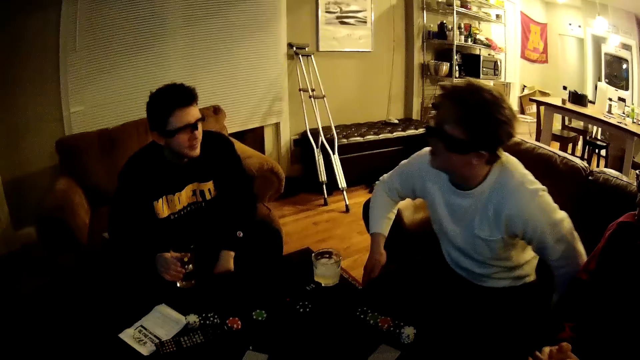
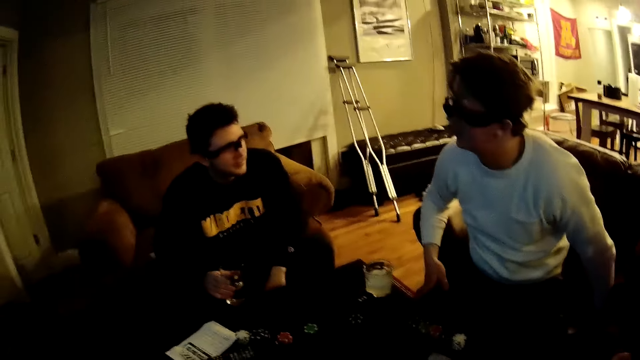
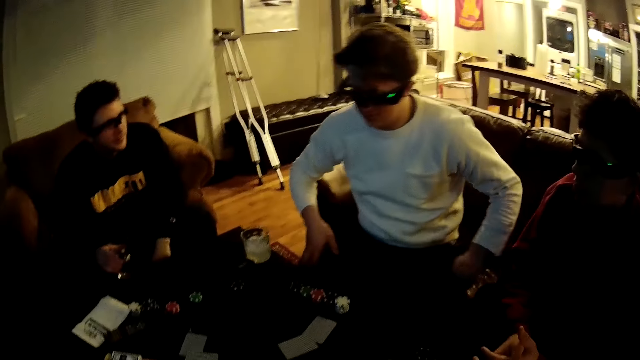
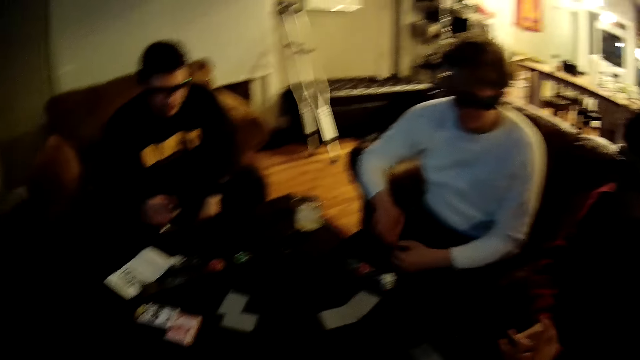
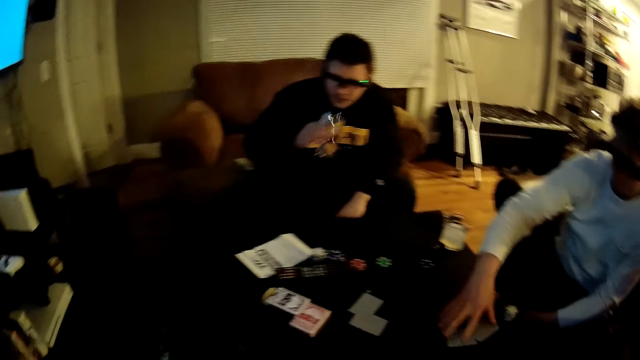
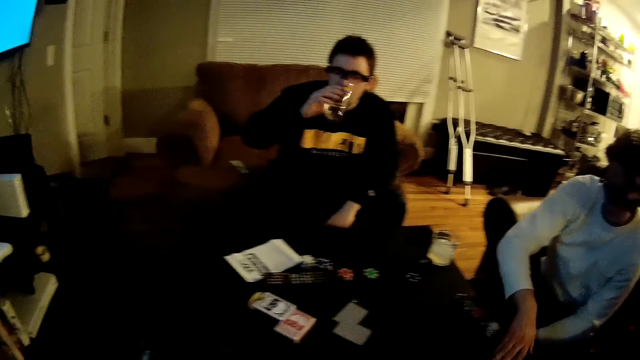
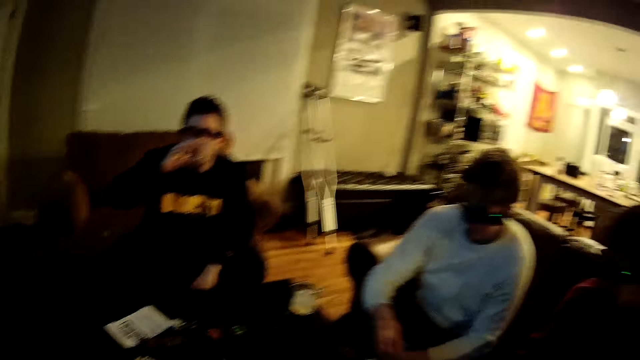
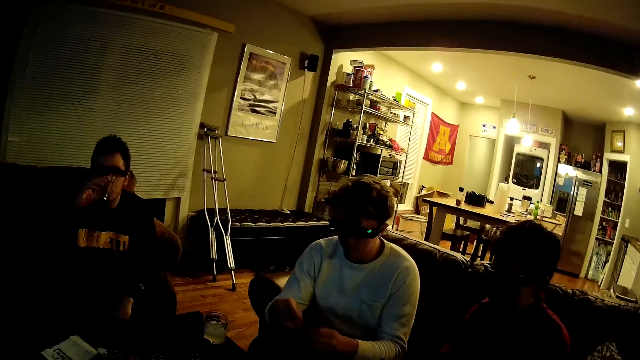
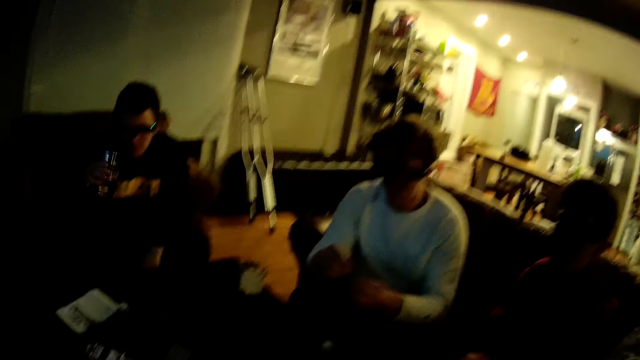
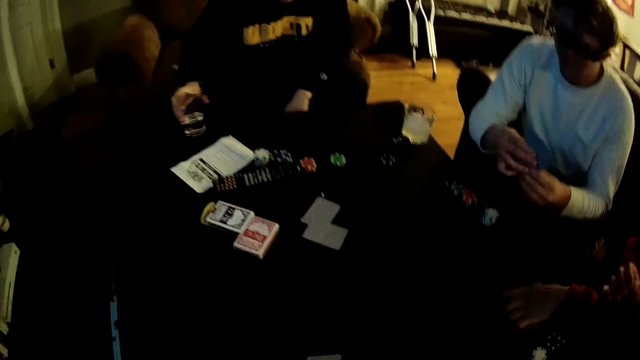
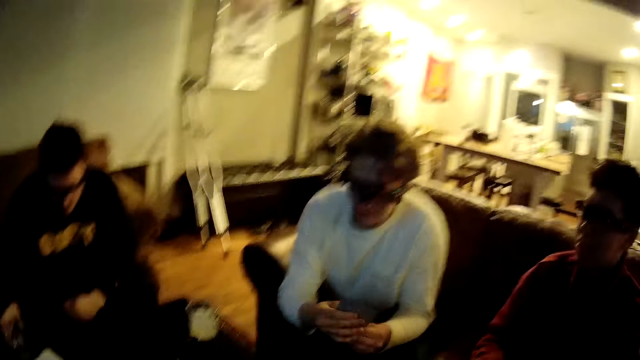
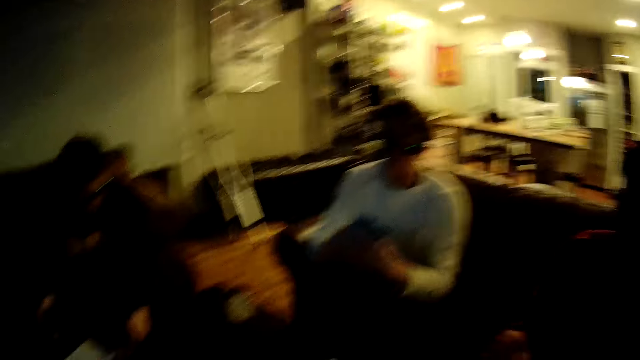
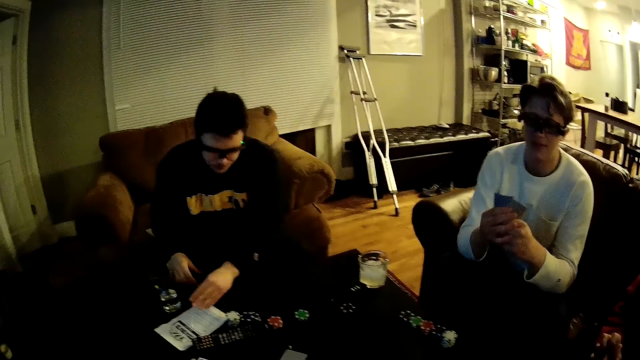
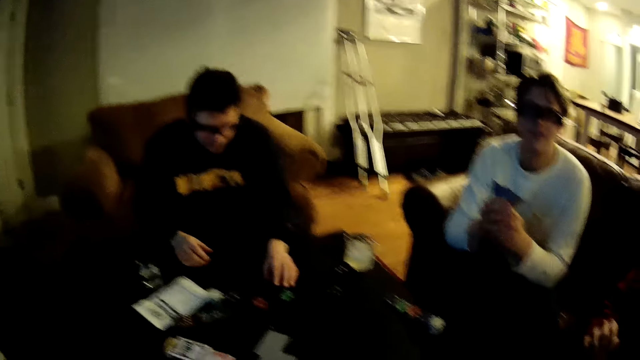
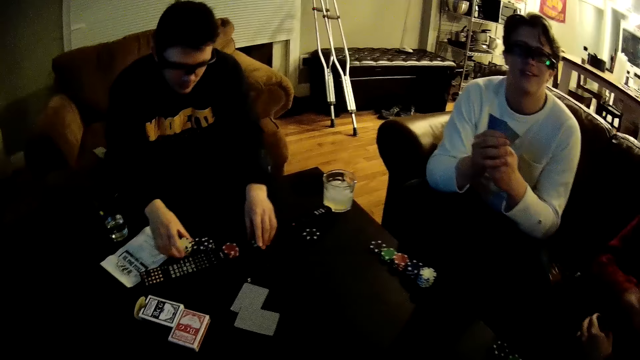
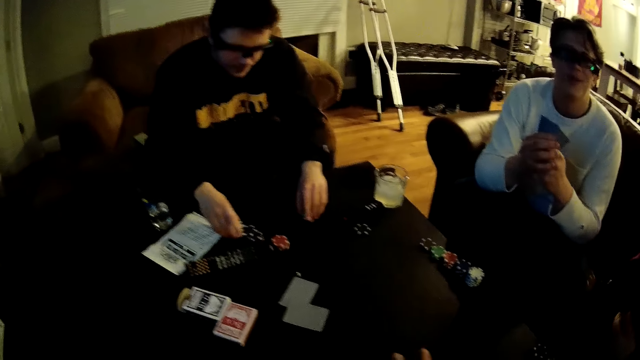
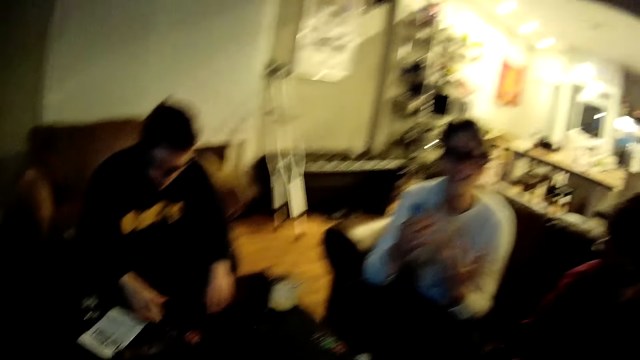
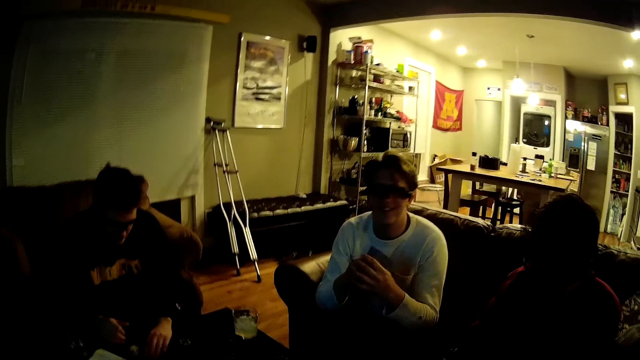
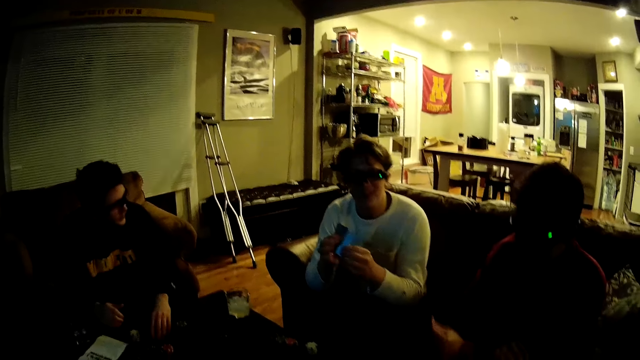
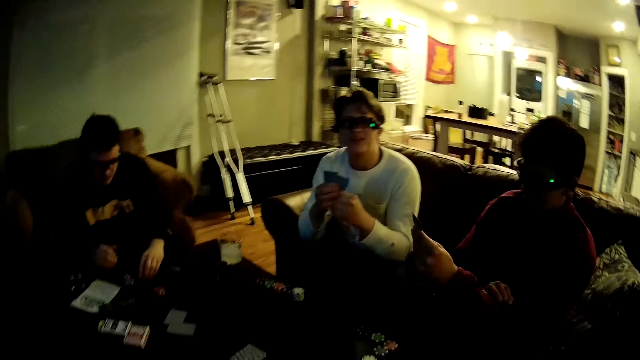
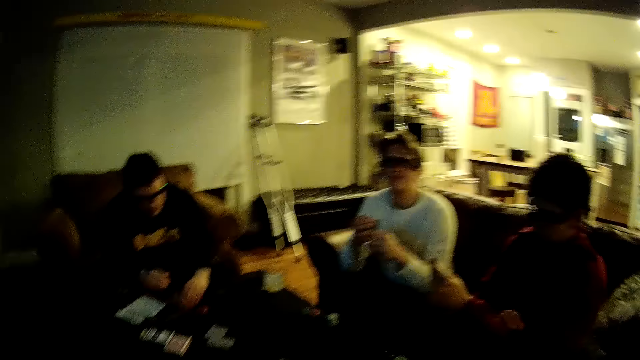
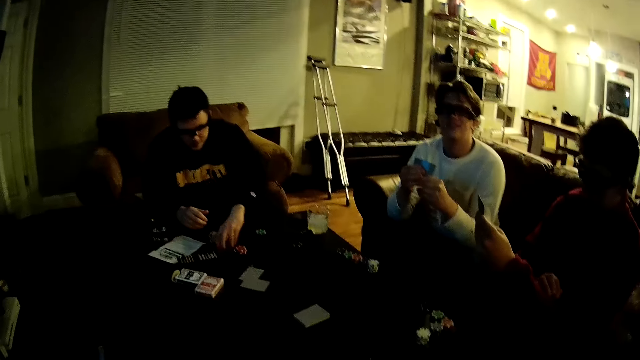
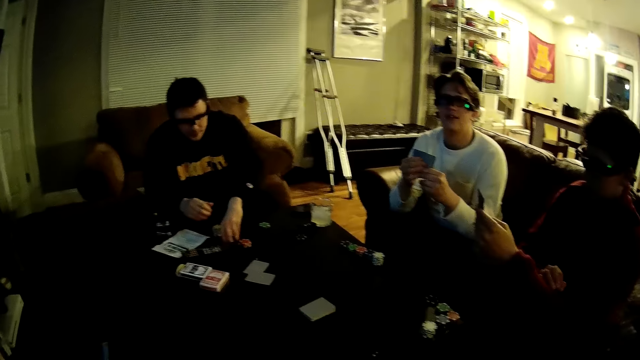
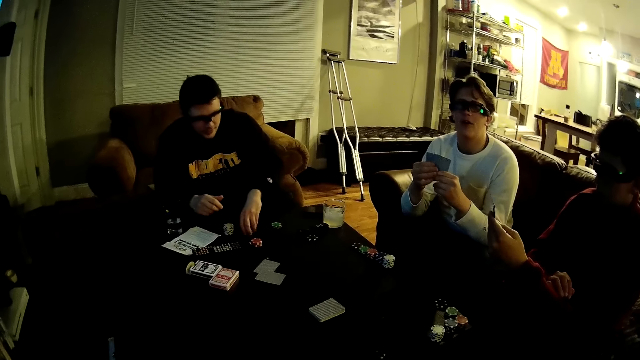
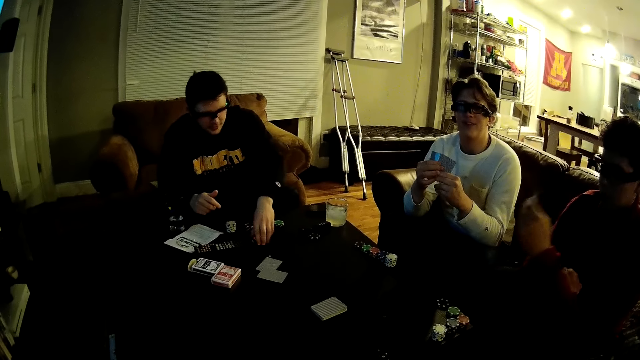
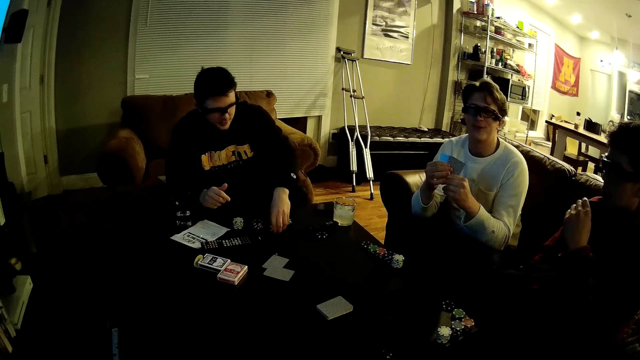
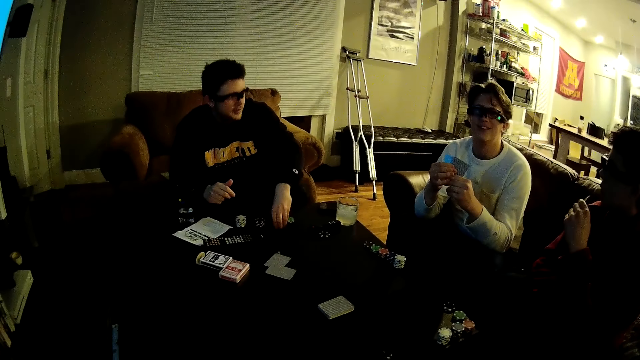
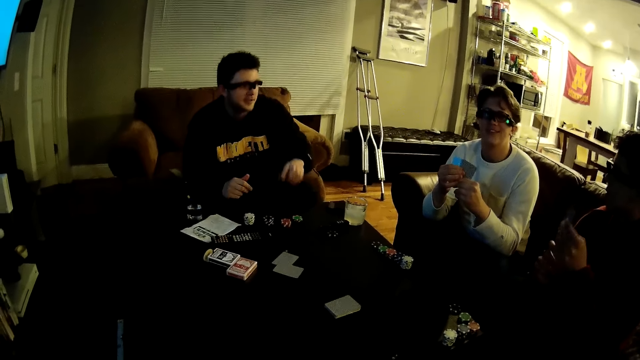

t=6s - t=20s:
A man talks to another man. The first man packs some cards on the table with his right hand. The second man drinks water from the glass cup in his right hand. The first man picks up the cards on the table. The camera wearer laughs. The first man holds the cards with both hands. The second man drops the cup in his right hand on the table. The first man talks to the camera wearer. The camera wearer interacts with the first man. The second man shuffles poker chips on the table with both hands. The camera wearer talks to the first man. The second man touches the dice on the table. The first man talks to the camera wearer. A third man holds some cards in his right hand. The camera wearer talks to the first man. The first man talks to the camera wearer. The second man pulls the dice on the table. The first man talks to the camera wearer. The second man pulls the dice on the table.

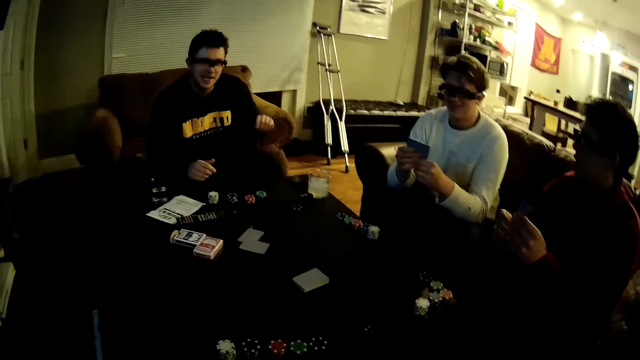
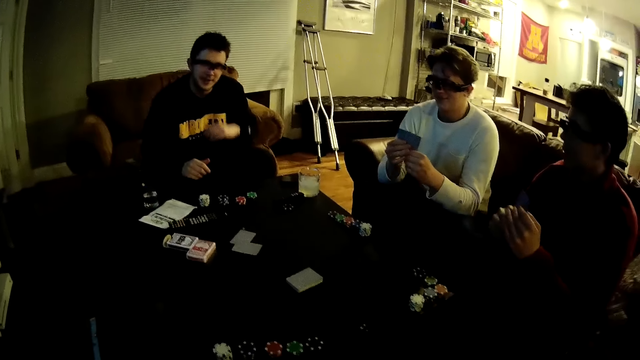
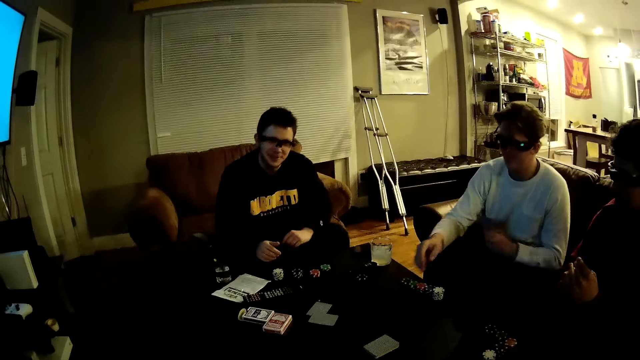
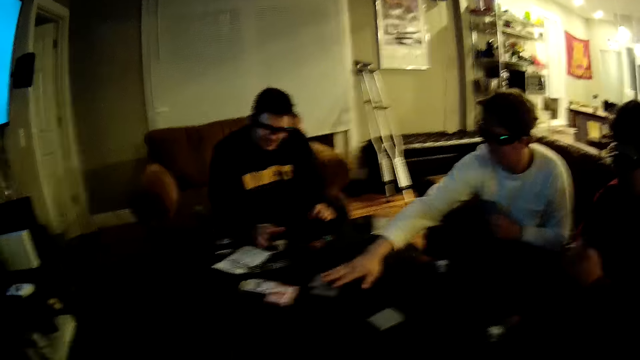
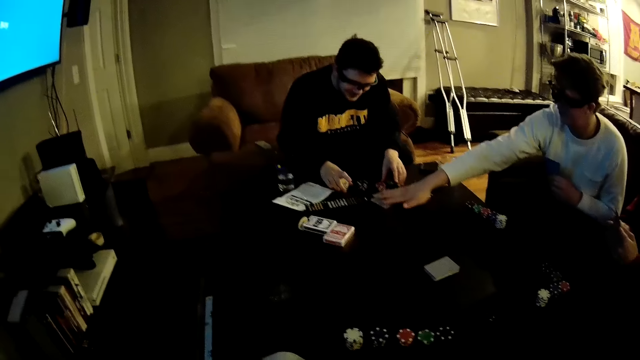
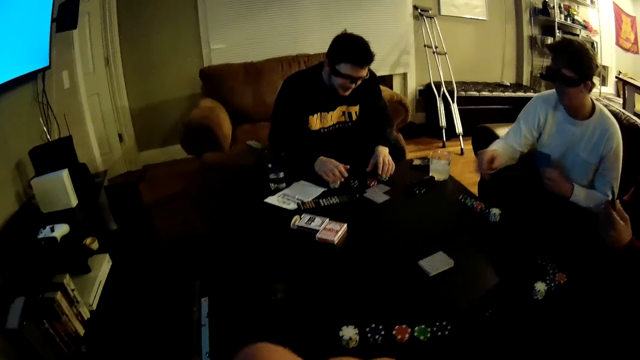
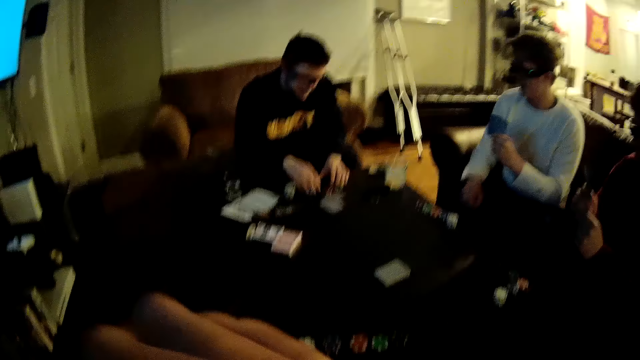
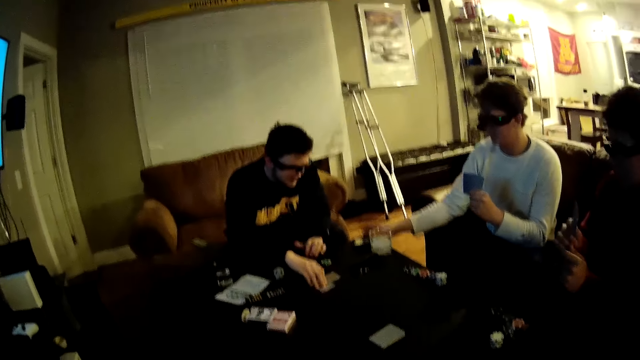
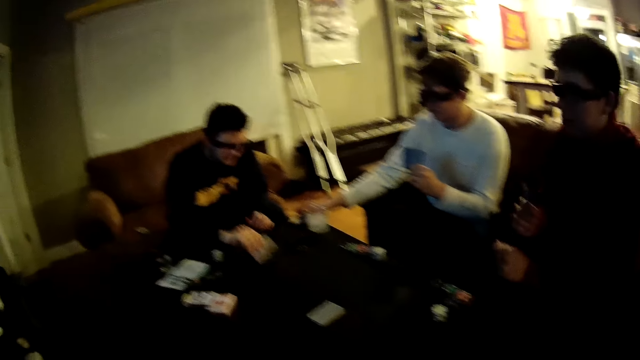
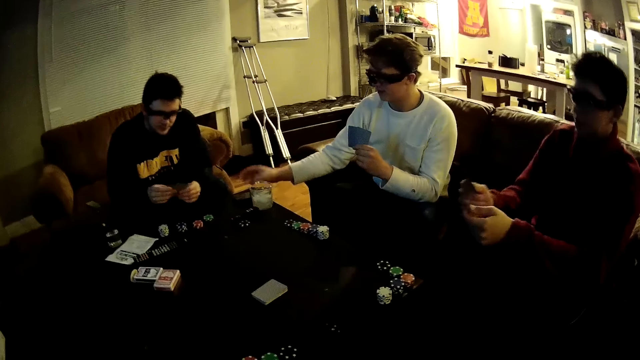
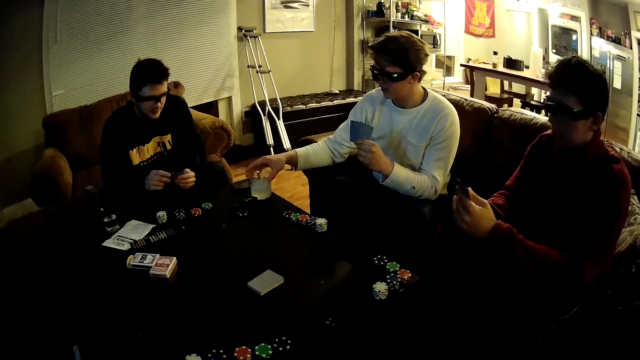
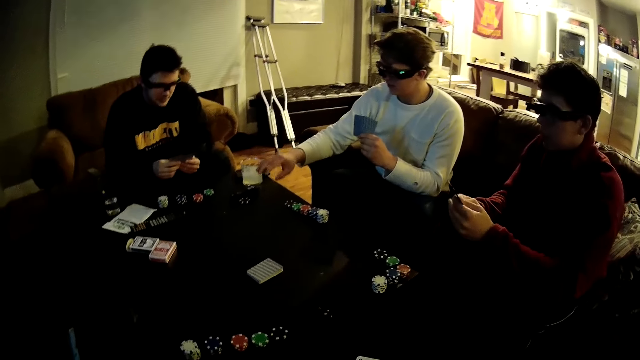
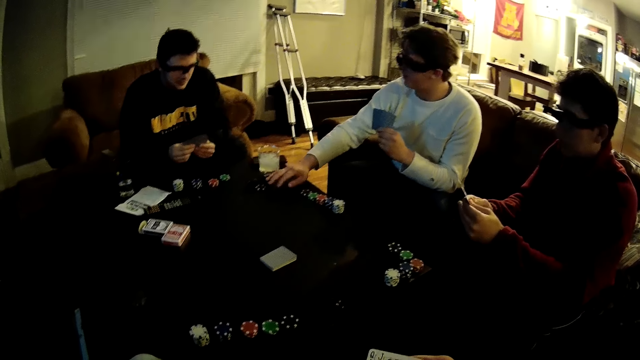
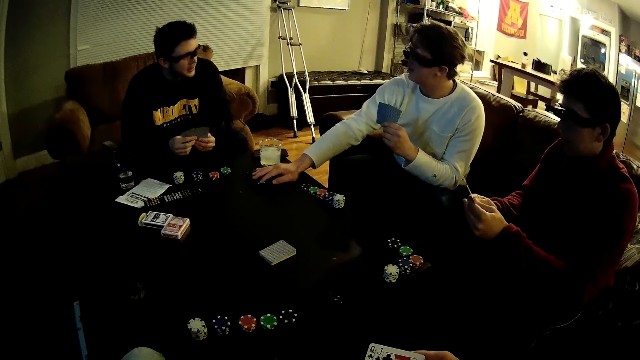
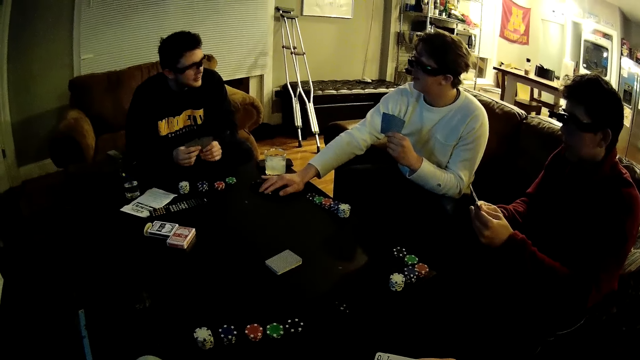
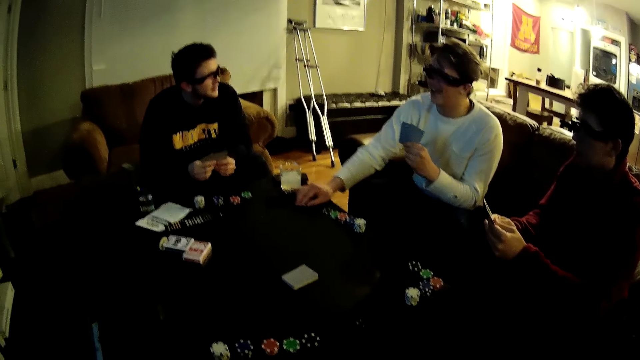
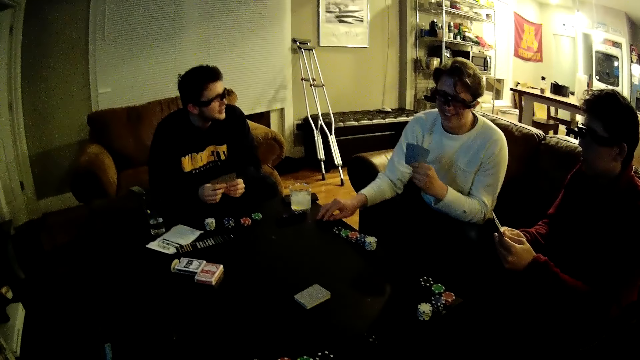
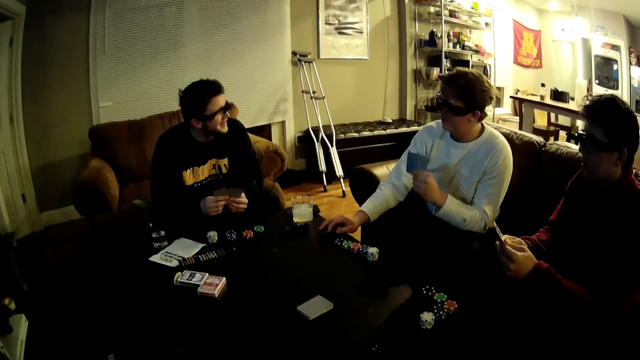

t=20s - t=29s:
A man talks to the camera wearer. Another man moves some cards on the table towards the first man with his left hand. The camera wearer talks to the first man. He touches his face with his right hand. The other man talks to the camera wearer. The first man picks up the cards on the table with his right hand. The other man operates a phone on the table with his right hand. He adjusts the glass cup on the table with his right hand. He pushes the glass of juice on the table. He talks to the first man. He pulls poker chips or dice on the table with his right hand. The camera wearer interacts with the first man and the other man. The other man talks to the first man.
